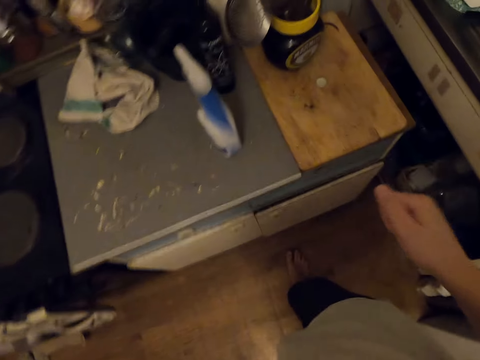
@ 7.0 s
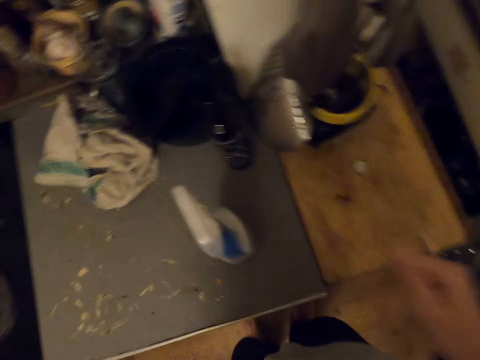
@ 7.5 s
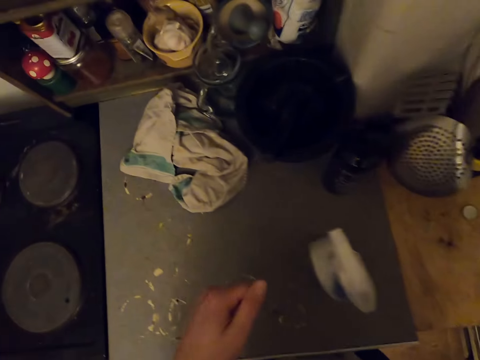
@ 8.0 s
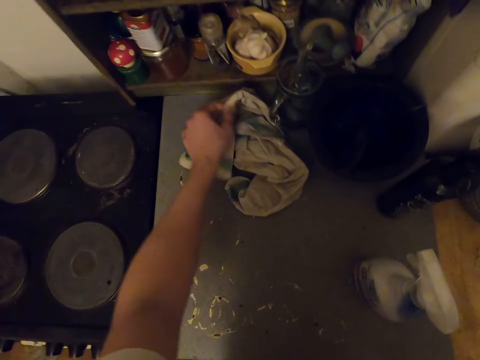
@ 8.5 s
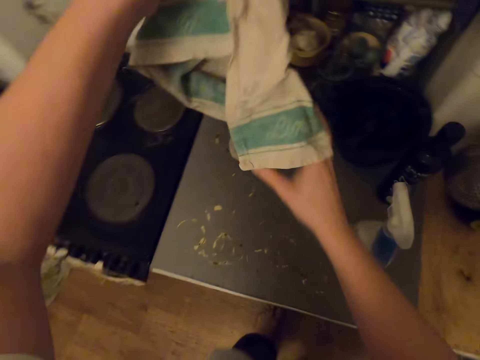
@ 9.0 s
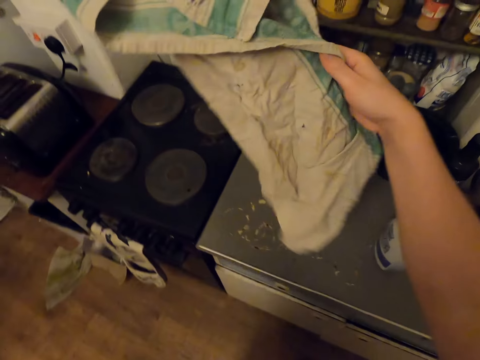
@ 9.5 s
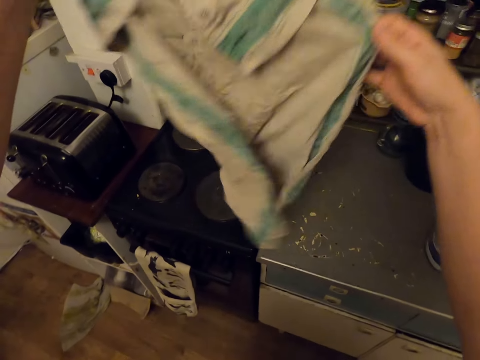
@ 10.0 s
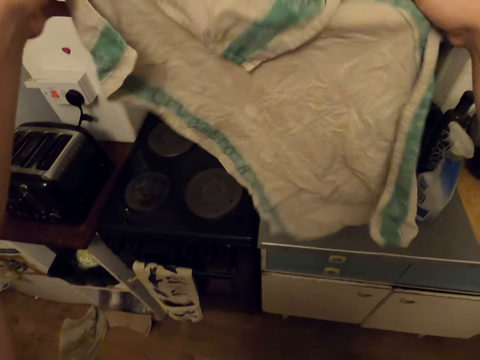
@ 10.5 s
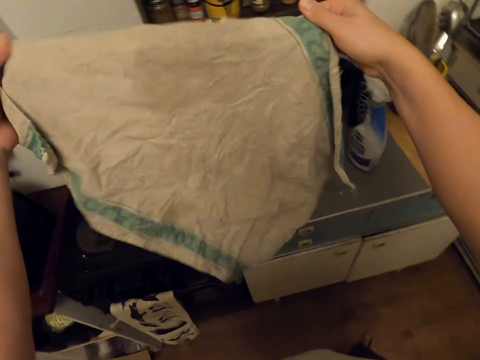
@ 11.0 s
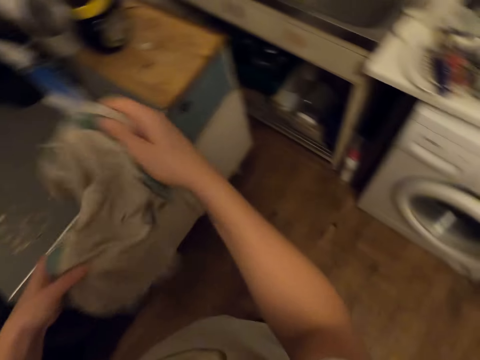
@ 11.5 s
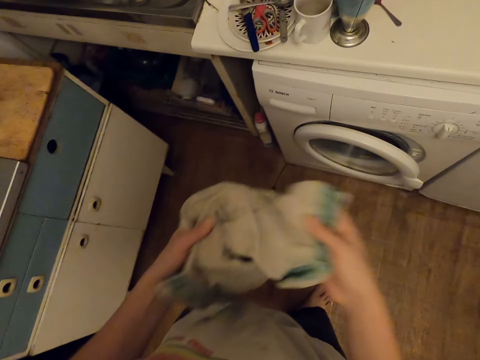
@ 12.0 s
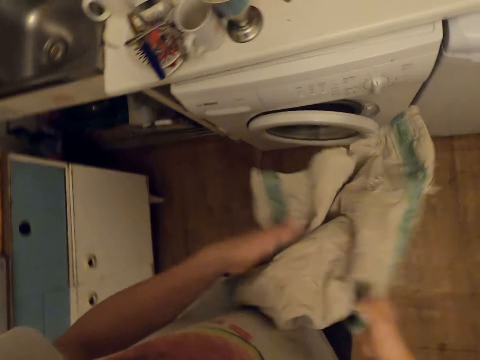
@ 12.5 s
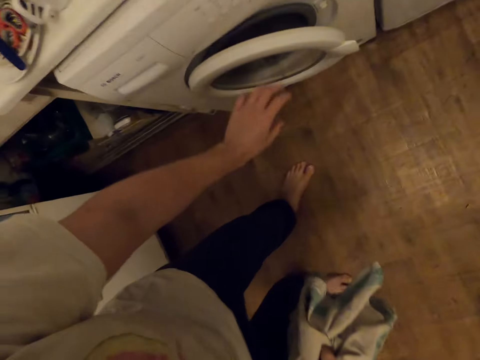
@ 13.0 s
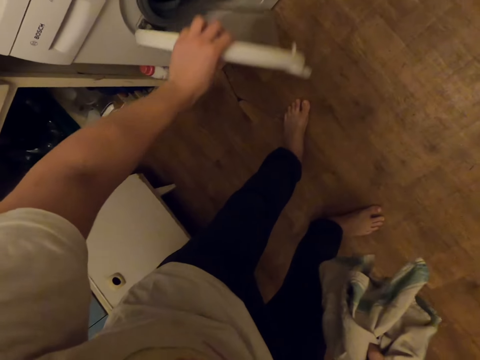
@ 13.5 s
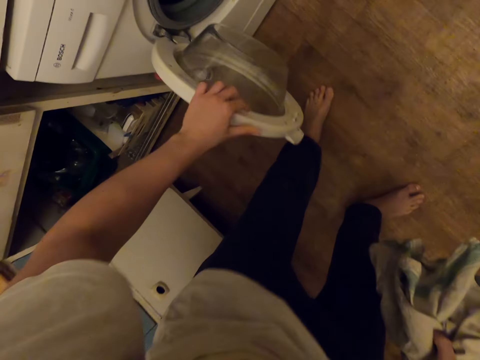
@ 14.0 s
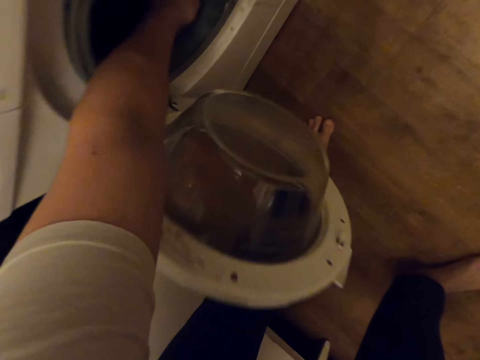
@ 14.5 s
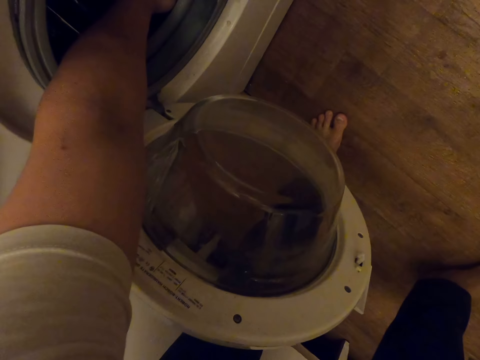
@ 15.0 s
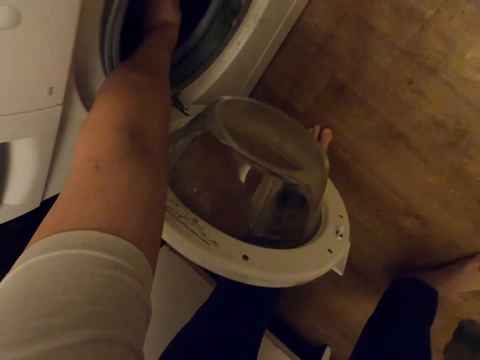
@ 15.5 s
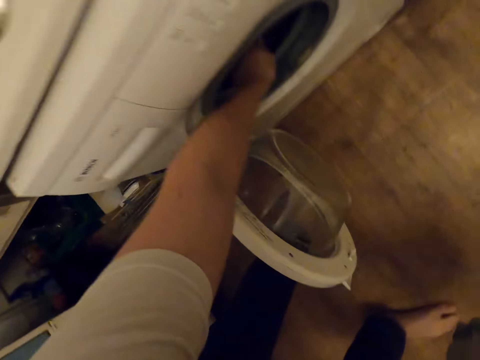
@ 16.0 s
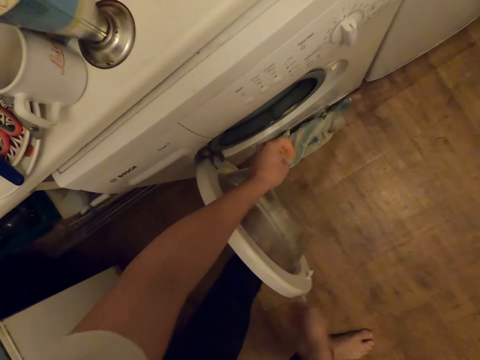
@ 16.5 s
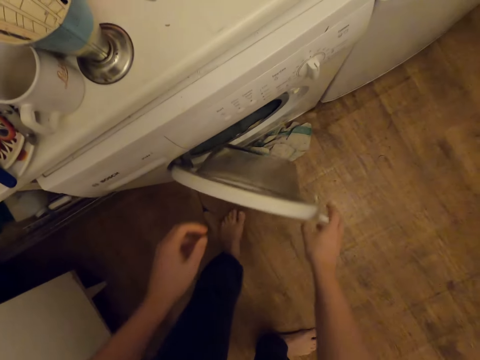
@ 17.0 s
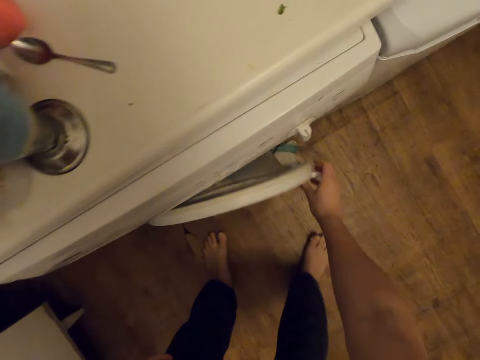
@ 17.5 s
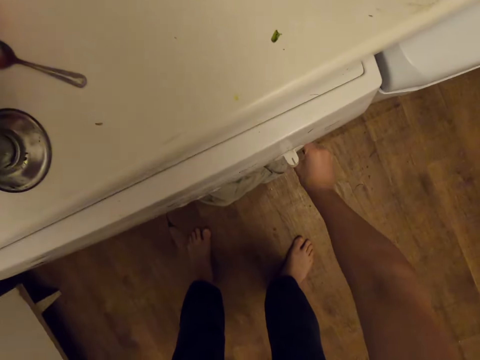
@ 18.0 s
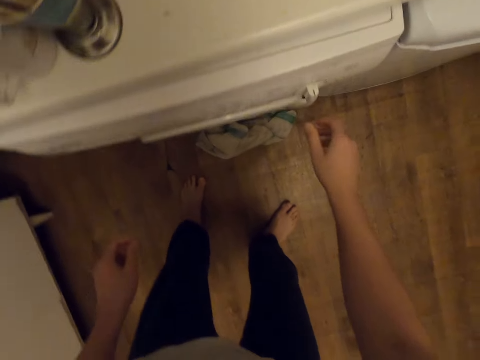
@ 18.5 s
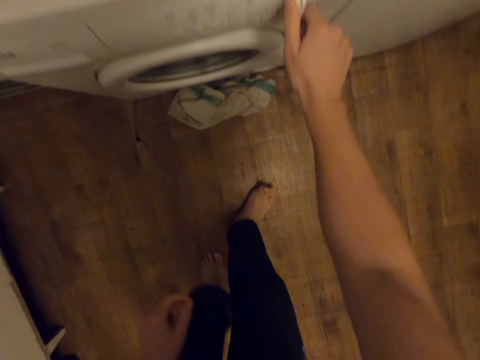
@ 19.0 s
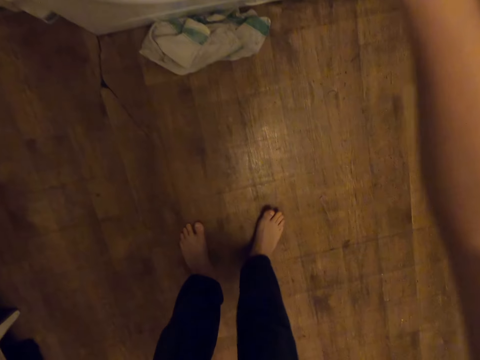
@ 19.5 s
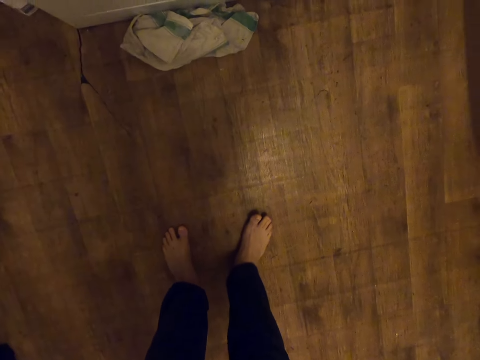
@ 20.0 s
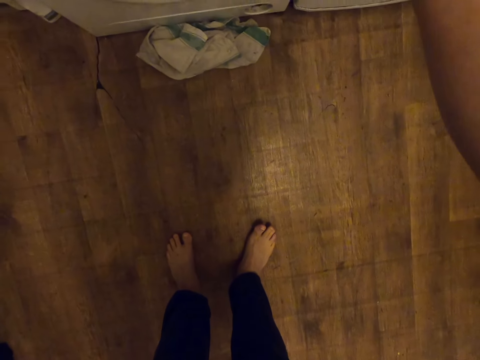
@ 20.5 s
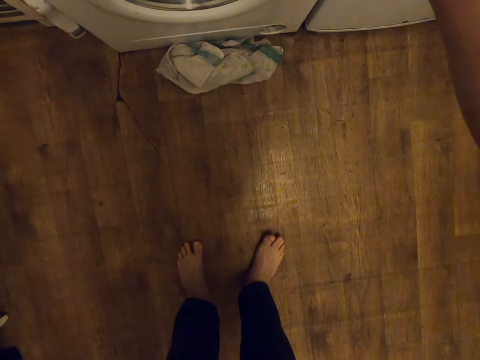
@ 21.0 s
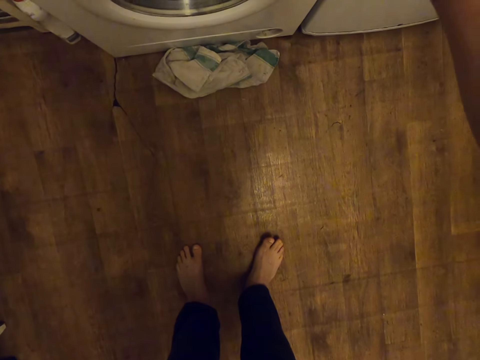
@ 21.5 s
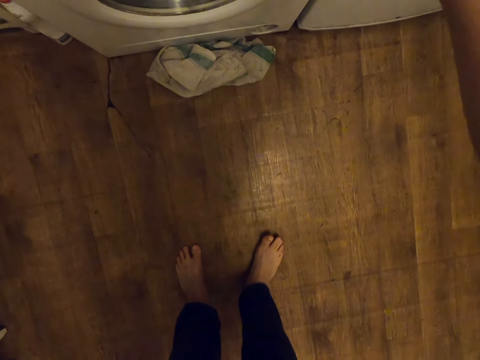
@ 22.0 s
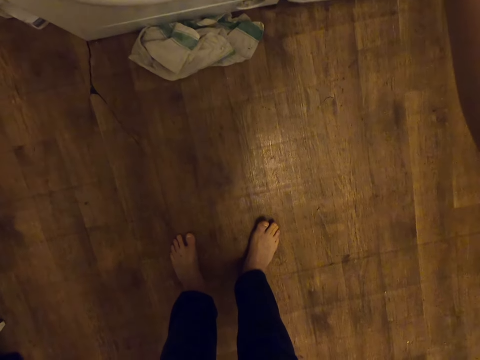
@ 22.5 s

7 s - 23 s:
The camera wearer picks up a kitchen towel or cloth. He stares at the cloth. He opens the washing machine. He puts his hands in the washing machine. He throws the kitchen towel to the washing machine. He closes the washing machine. He operates the washing machine.

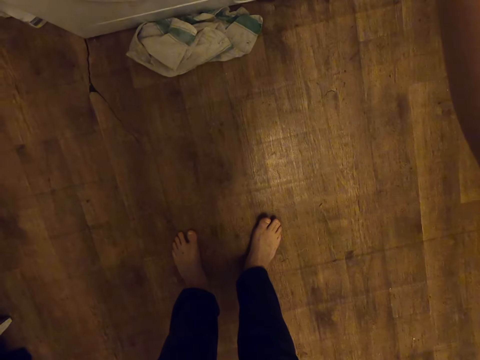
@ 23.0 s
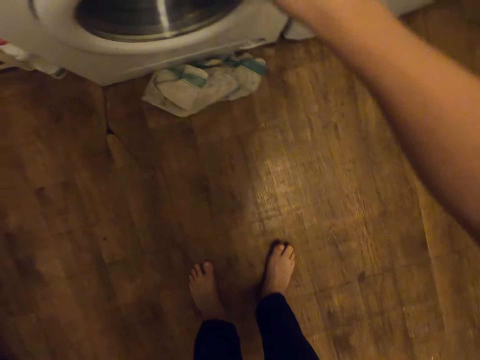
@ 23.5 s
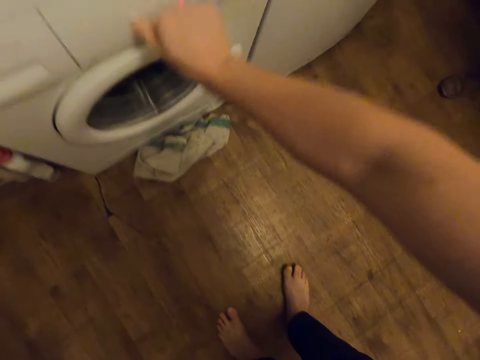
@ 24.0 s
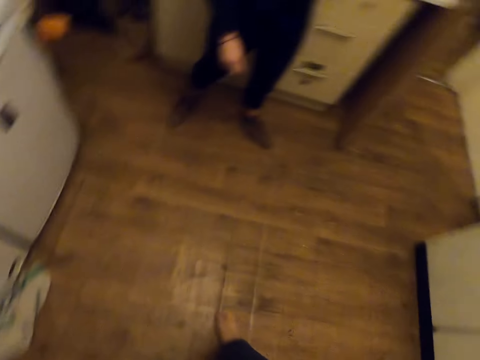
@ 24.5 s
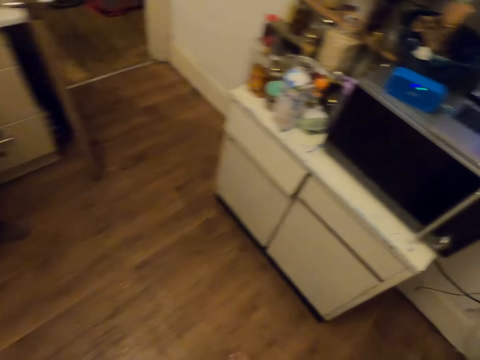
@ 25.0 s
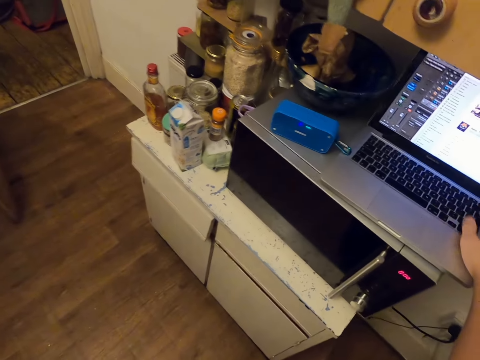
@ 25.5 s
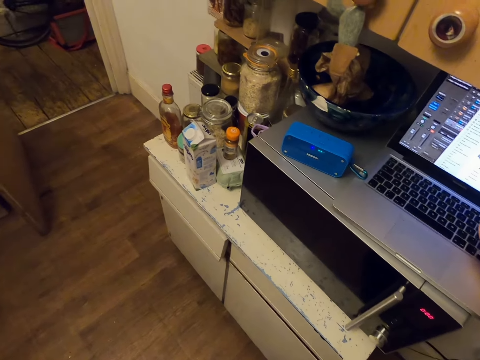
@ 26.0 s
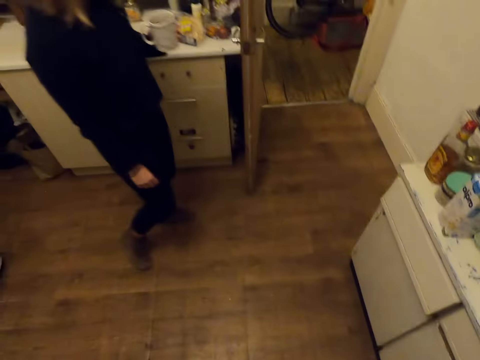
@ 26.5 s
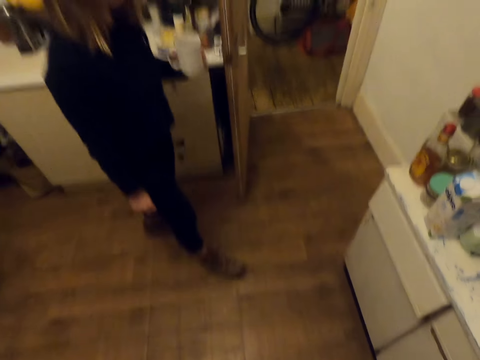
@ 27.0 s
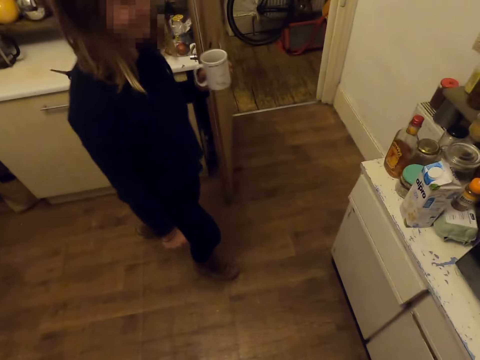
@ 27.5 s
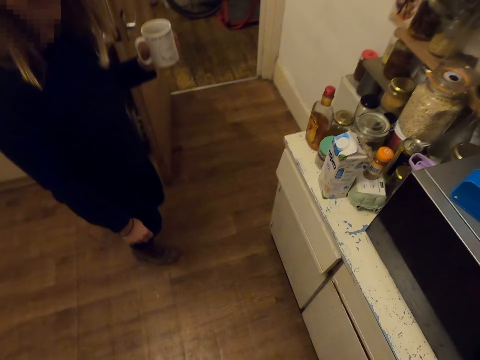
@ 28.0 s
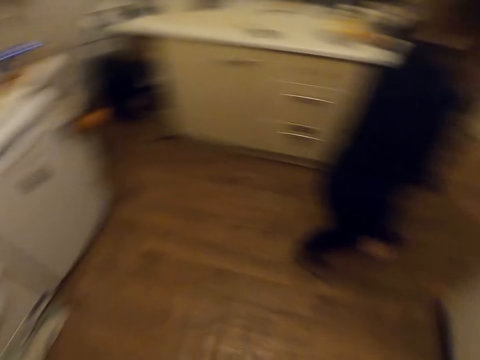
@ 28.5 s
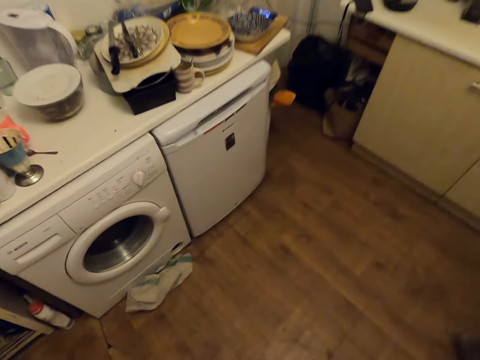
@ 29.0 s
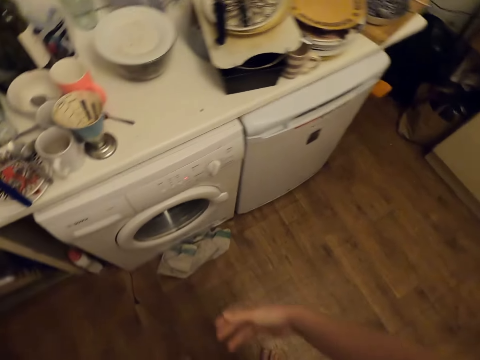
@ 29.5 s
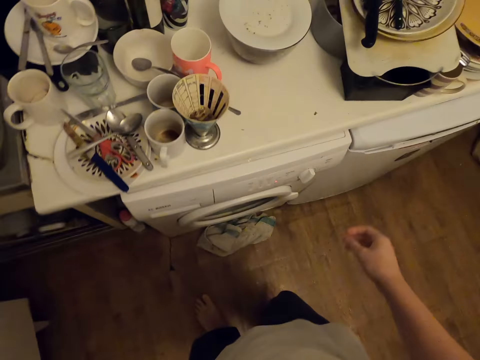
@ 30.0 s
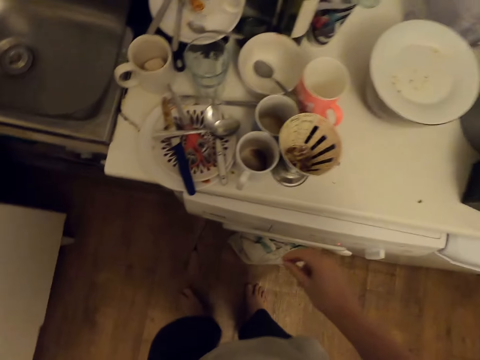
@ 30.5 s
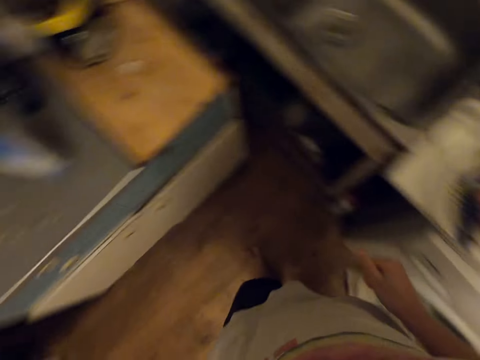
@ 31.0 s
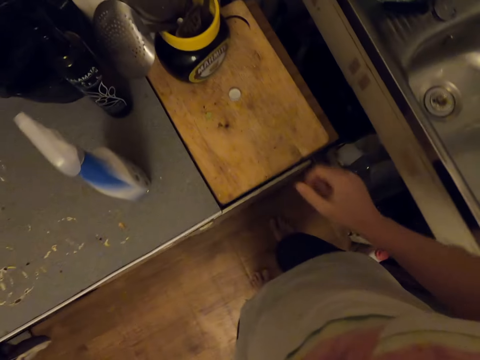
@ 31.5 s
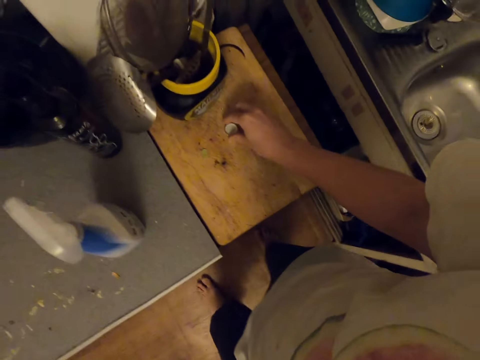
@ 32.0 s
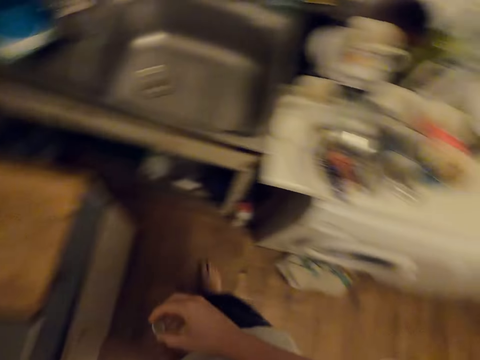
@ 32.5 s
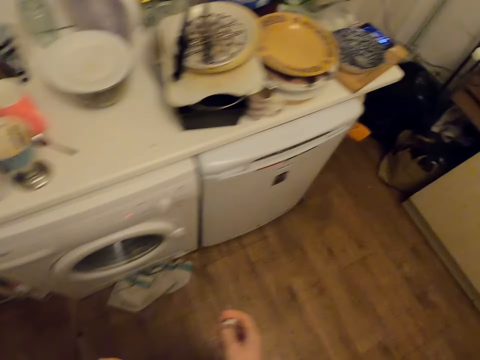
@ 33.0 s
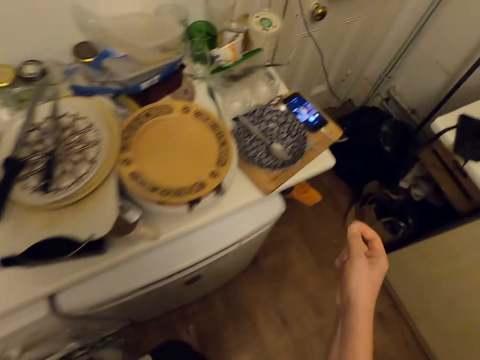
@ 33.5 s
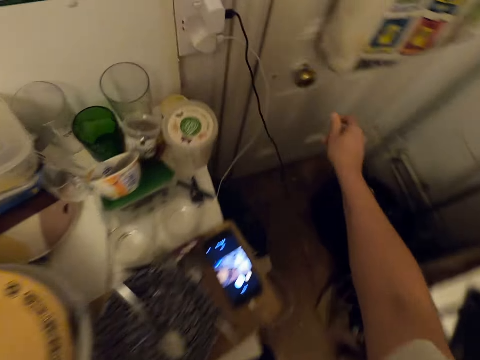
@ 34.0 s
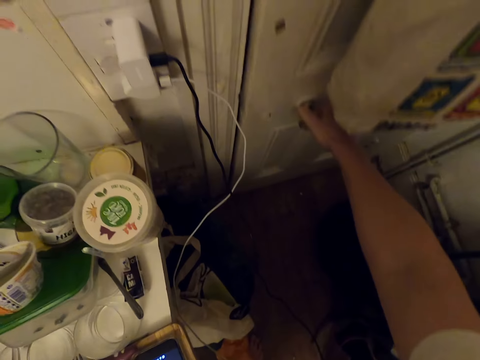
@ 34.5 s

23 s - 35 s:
The camera wearer walks around. They type on the laptop. They look around. A person walks around. The camera wearer walks around. They pick up a bottle opener. They walk around.
